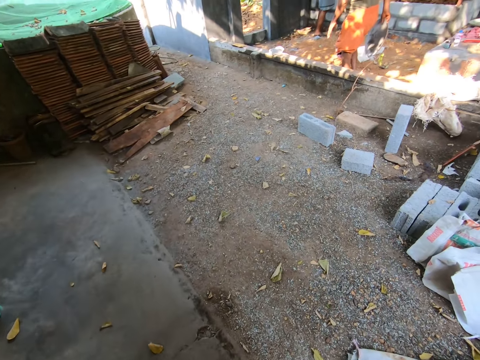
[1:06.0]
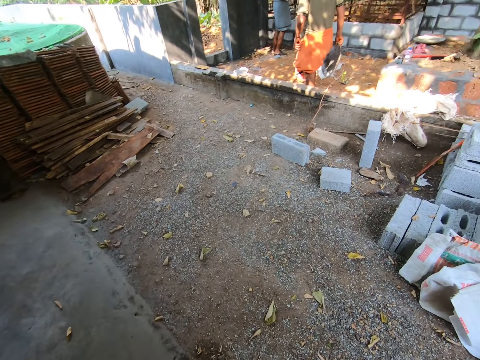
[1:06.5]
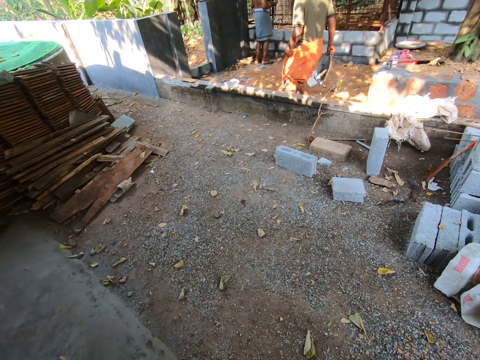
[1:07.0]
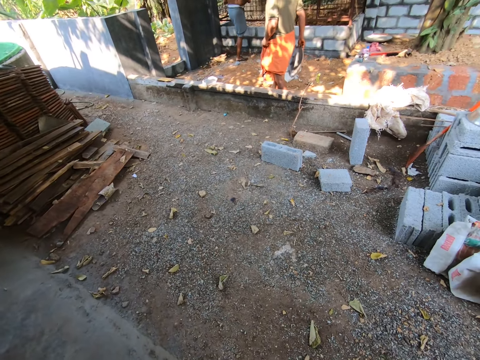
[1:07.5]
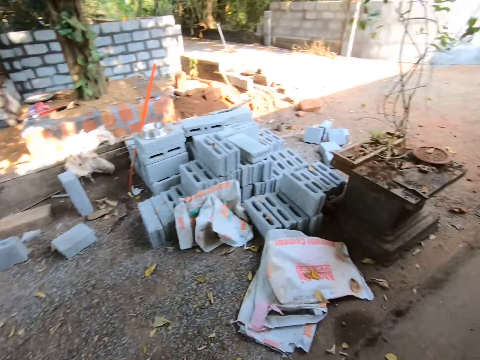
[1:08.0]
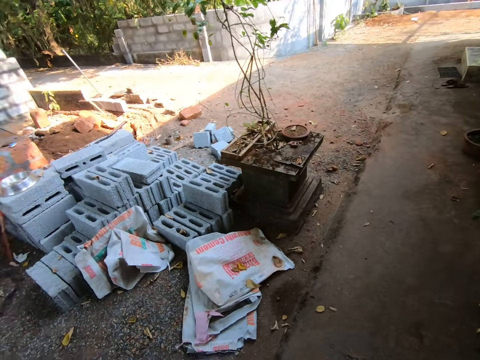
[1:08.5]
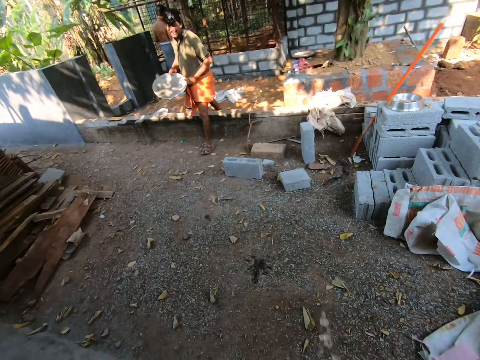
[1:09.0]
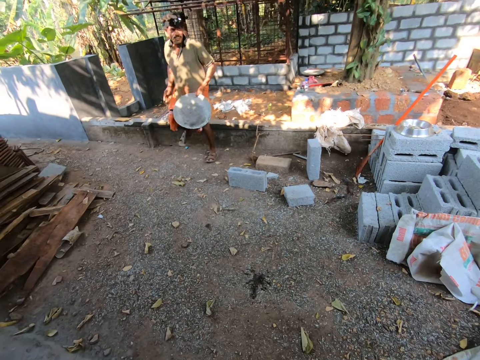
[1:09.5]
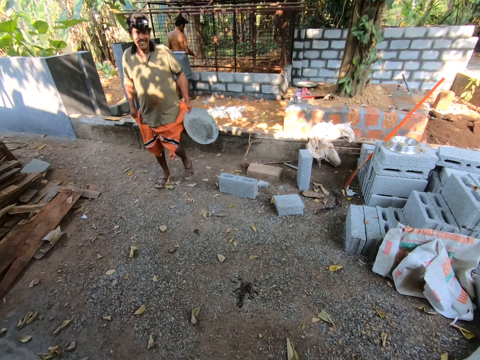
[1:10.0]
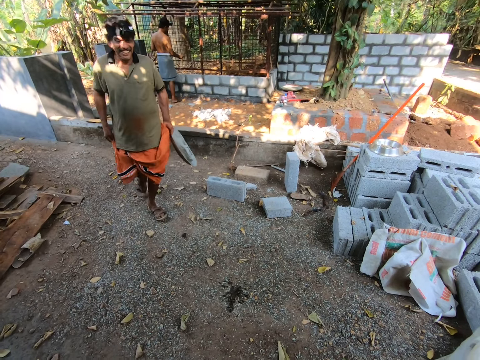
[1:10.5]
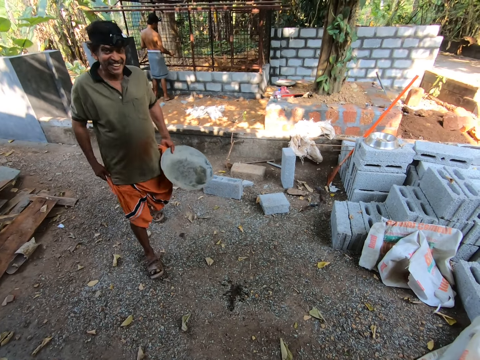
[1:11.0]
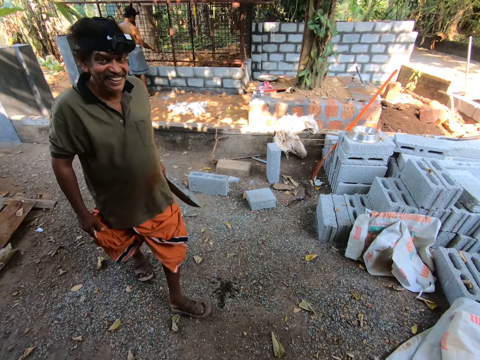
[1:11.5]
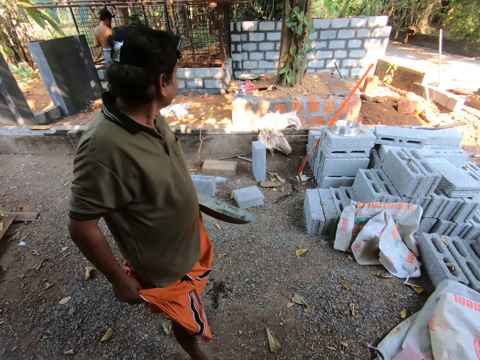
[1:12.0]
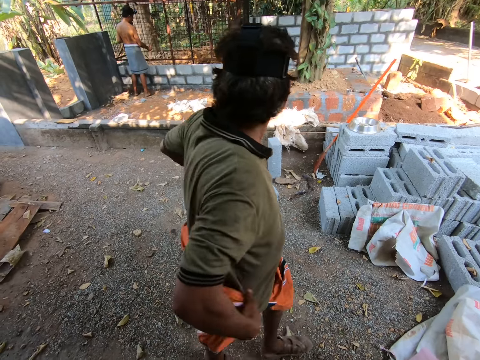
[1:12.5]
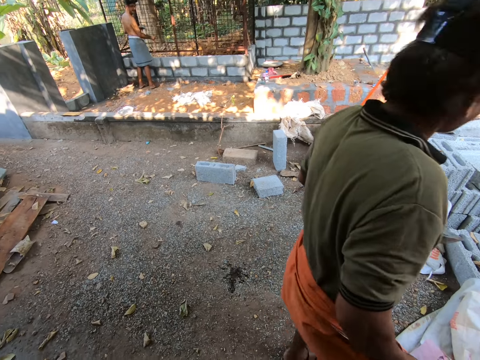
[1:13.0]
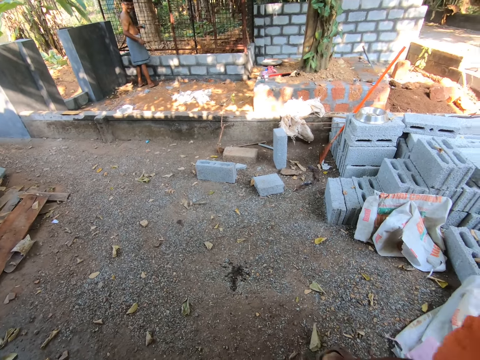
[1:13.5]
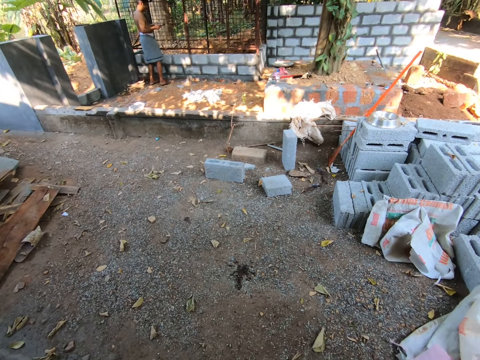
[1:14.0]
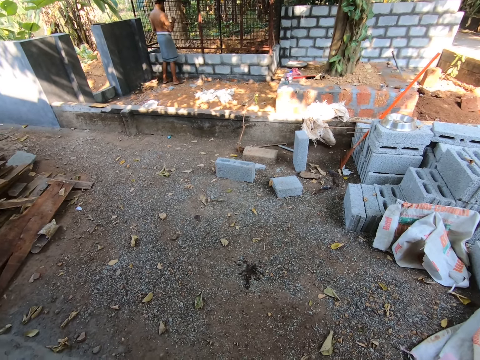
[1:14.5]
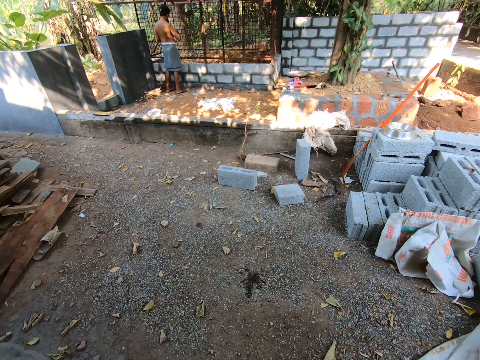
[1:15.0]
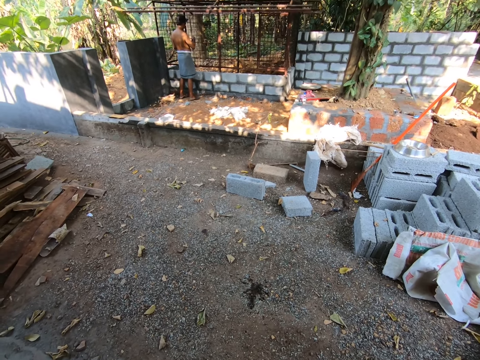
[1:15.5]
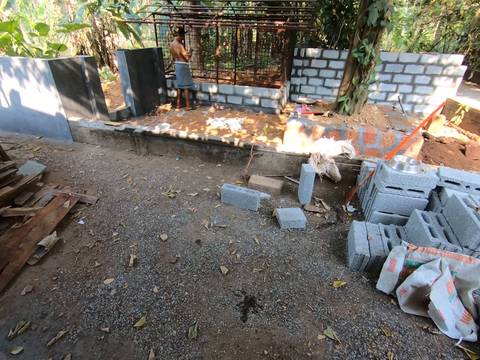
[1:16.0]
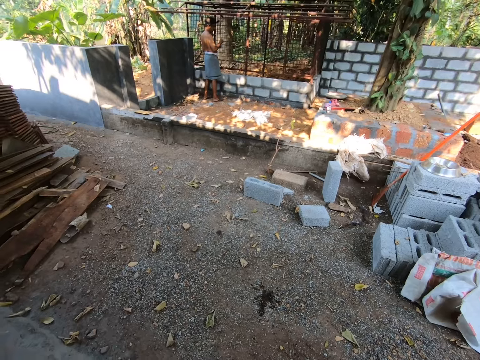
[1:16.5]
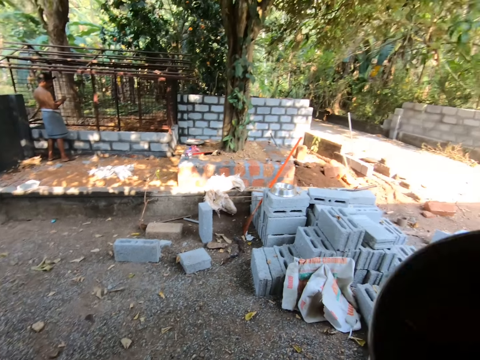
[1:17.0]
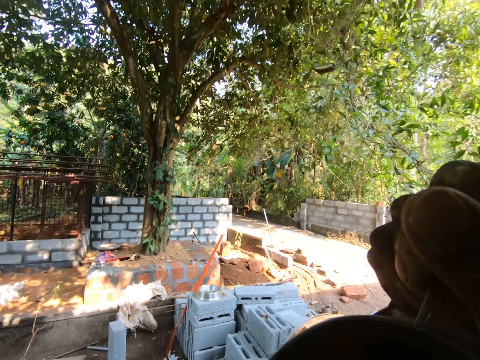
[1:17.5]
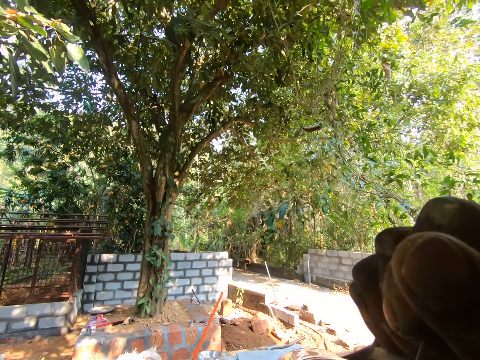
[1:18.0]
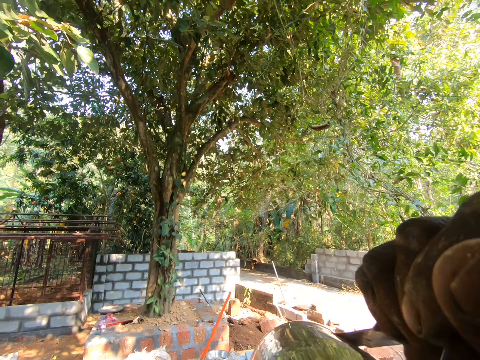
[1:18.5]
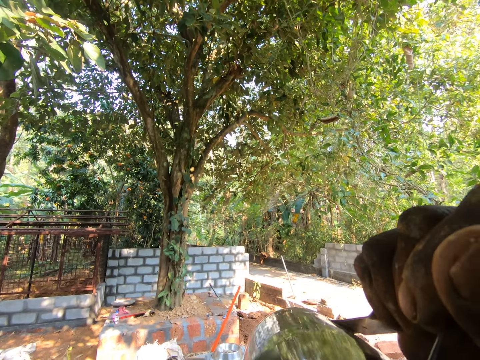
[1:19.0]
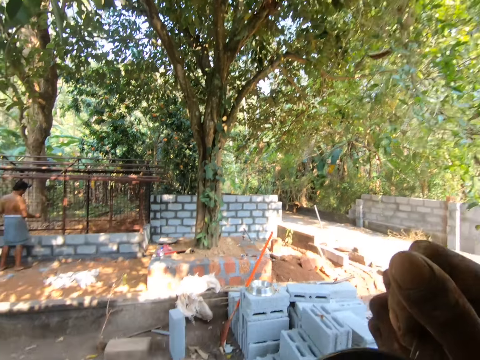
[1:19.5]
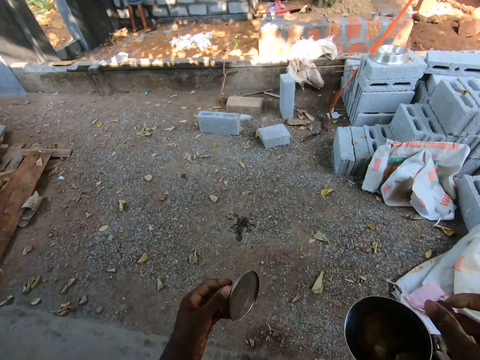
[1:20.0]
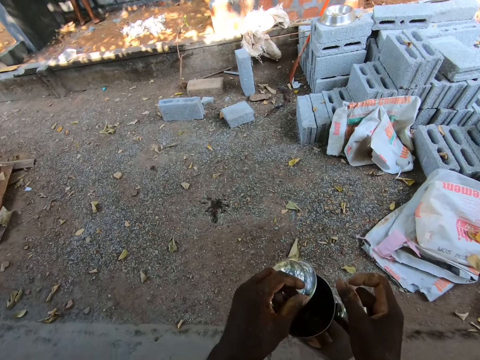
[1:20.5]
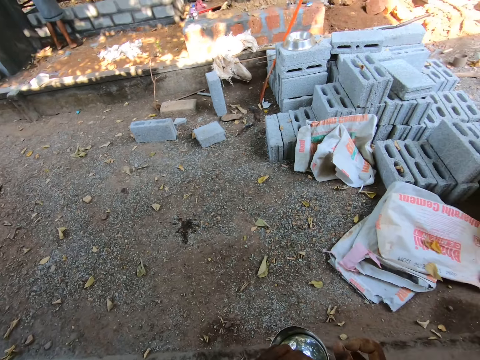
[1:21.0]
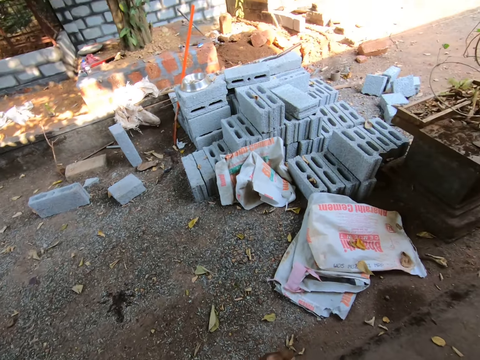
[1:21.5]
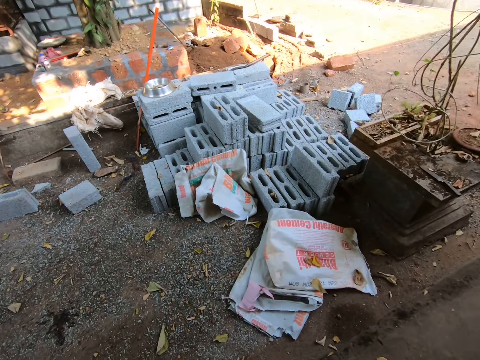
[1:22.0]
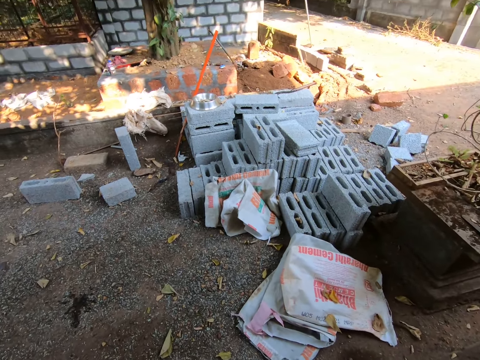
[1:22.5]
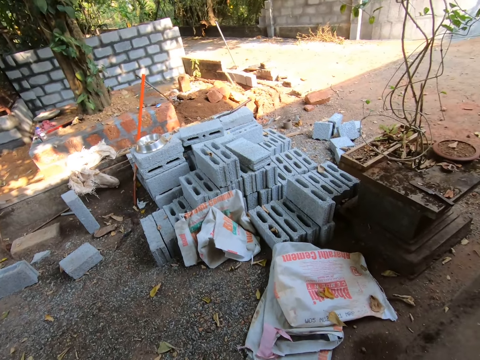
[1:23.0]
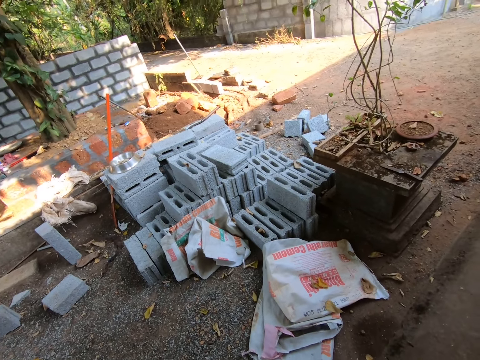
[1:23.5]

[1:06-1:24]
The camera wearer pours water. They look around. A man walks around. The camera wearer talks to the man. They drink from the jug. They close the jug with the lid.

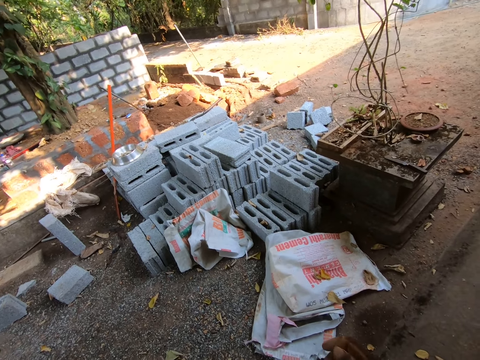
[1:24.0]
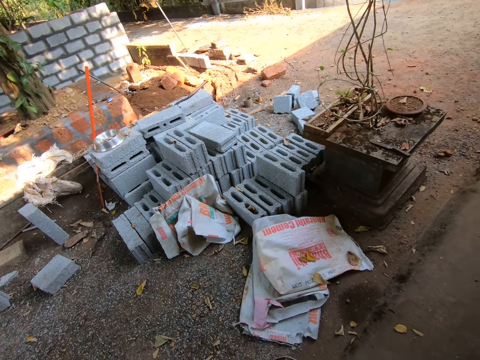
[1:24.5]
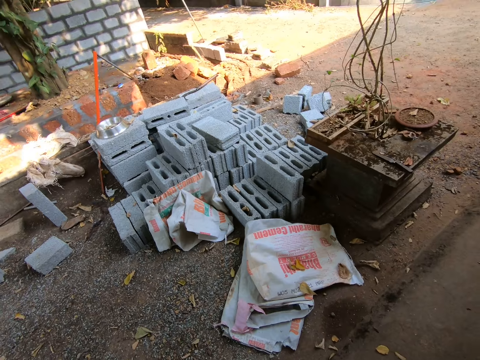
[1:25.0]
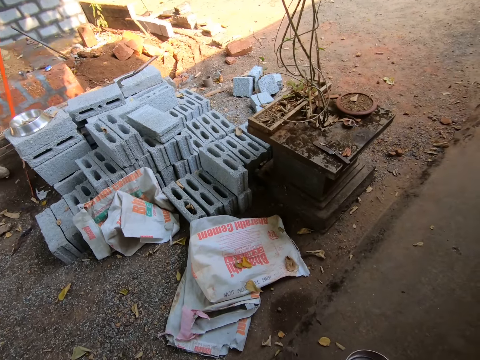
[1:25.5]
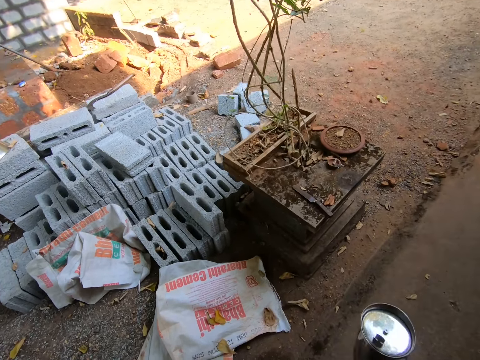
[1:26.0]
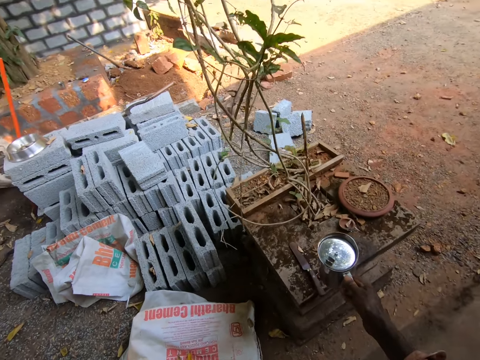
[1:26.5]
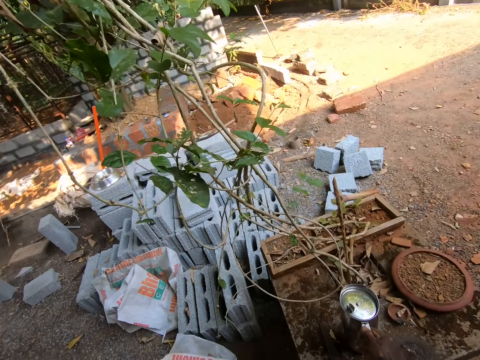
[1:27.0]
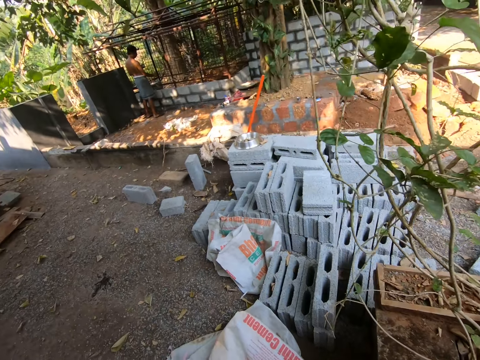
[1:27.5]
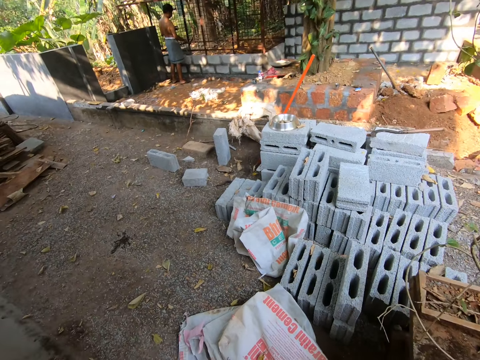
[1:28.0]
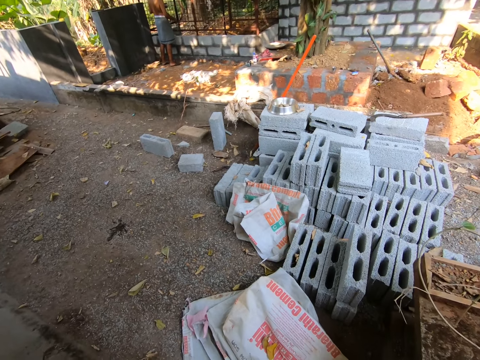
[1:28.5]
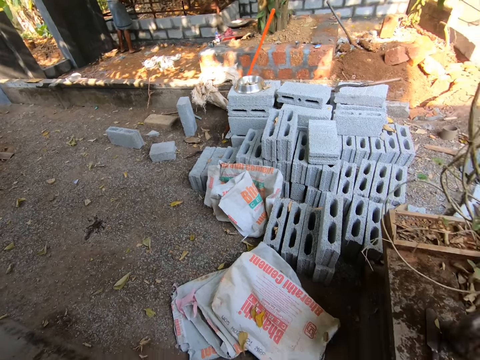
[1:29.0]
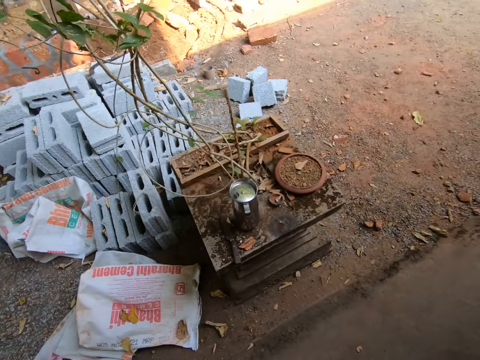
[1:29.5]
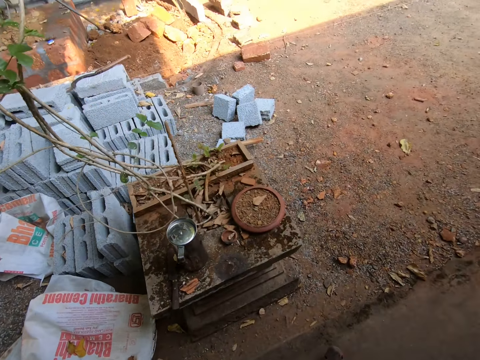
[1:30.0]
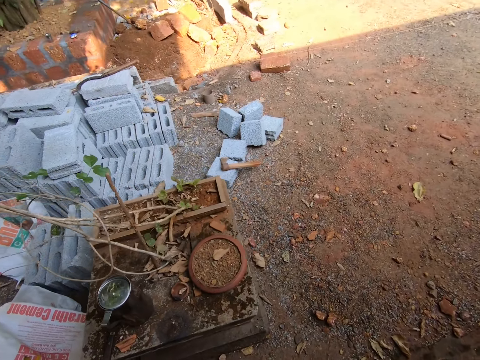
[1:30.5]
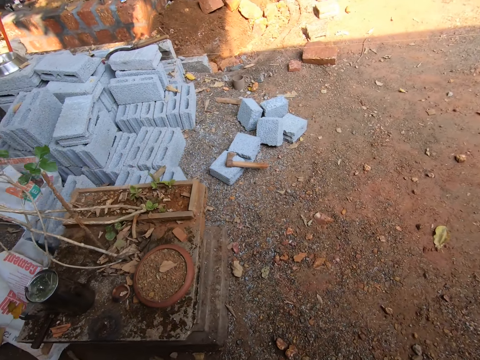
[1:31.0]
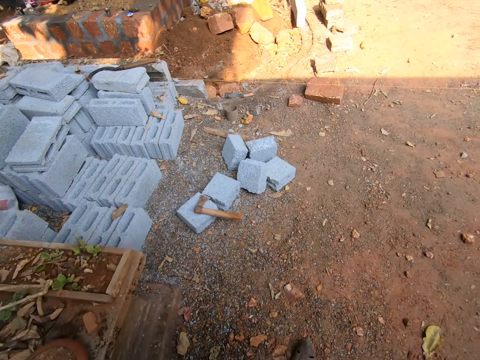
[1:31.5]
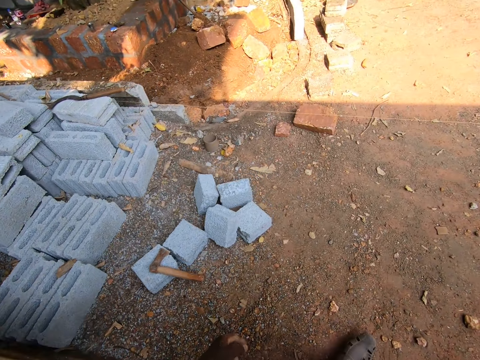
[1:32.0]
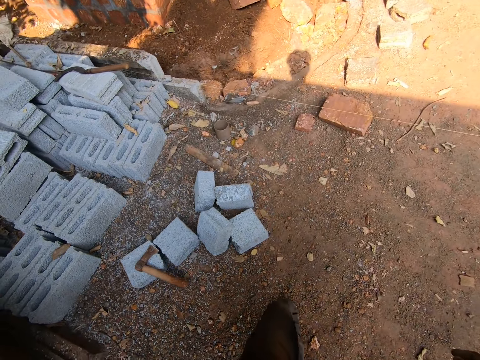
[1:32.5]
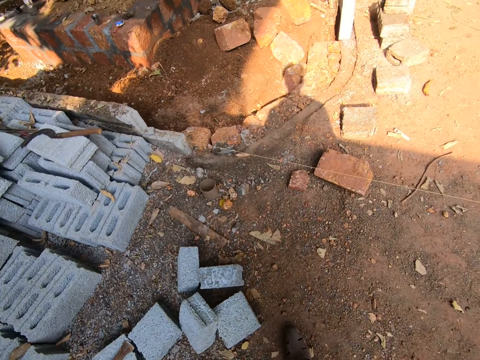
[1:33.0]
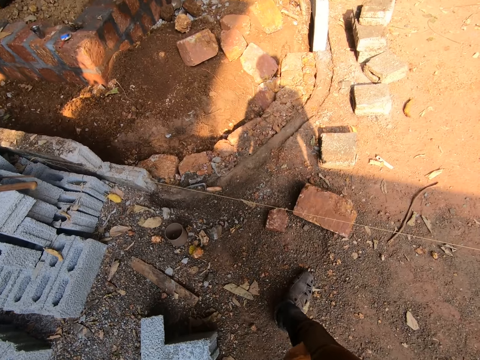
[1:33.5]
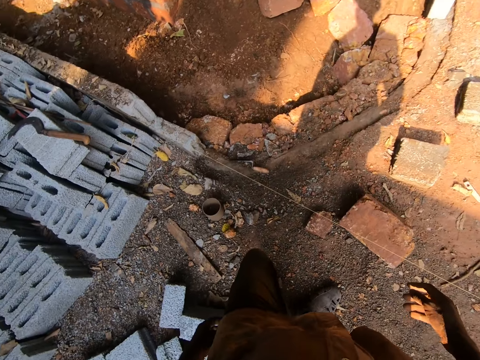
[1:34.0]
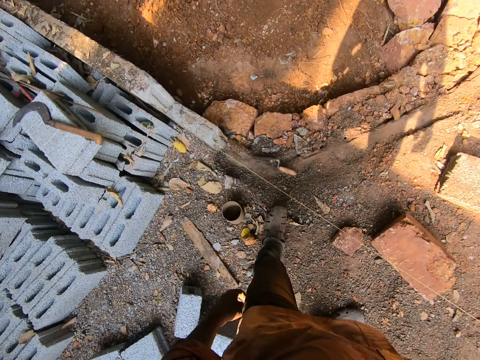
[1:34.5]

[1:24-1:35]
The camera wearer walks around. They put the jug on the table. They walk around the site.
